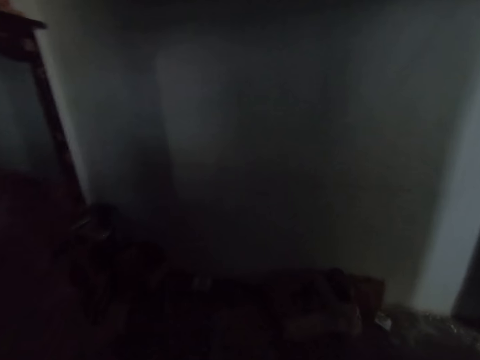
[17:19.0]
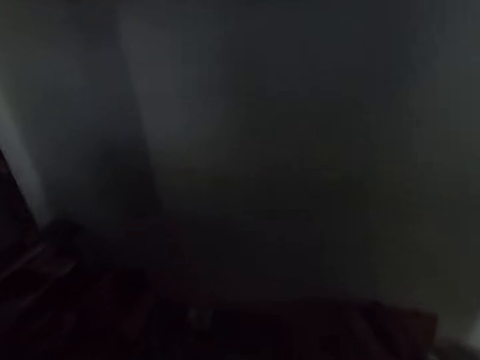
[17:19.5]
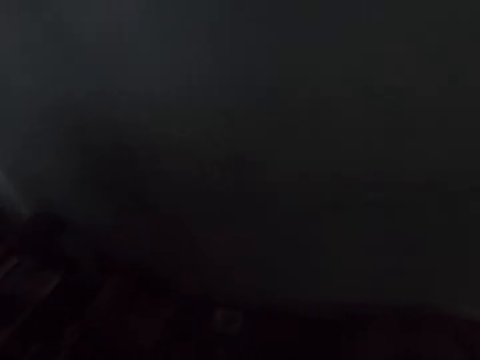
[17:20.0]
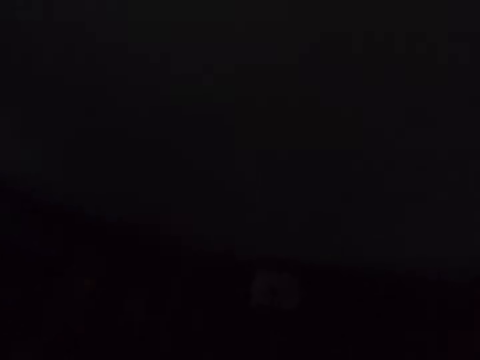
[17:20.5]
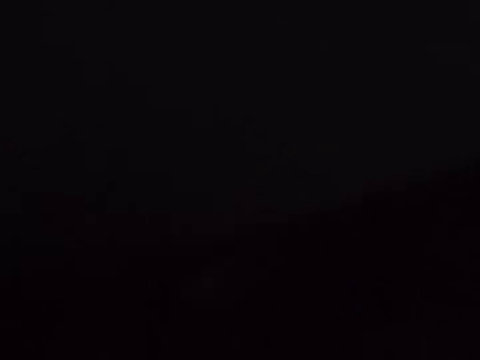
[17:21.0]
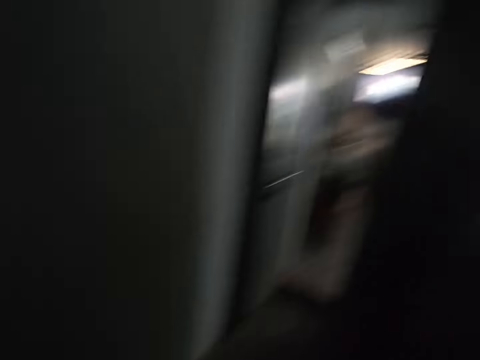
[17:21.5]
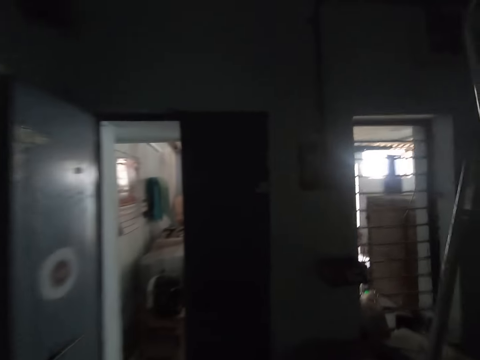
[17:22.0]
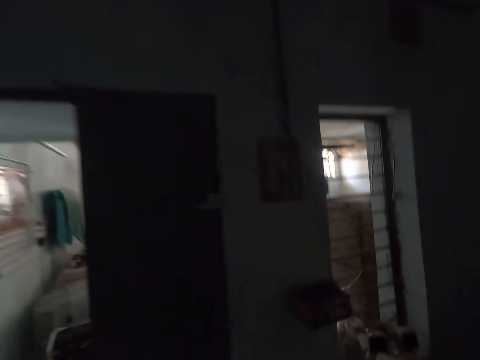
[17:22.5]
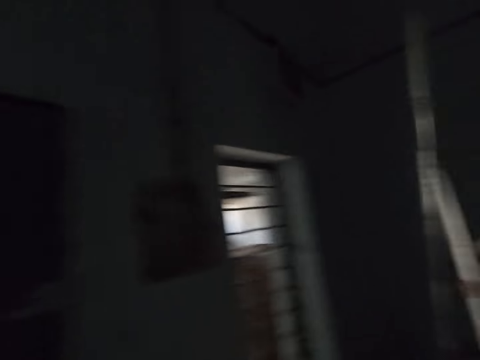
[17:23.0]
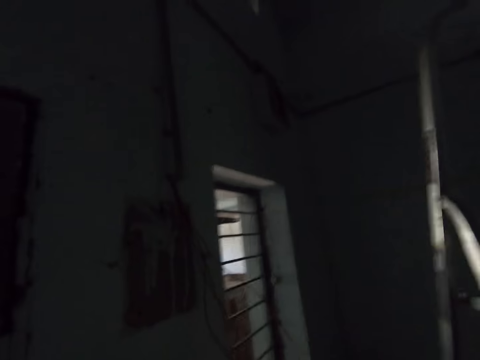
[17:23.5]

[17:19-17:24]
The camera wearer walks around. They interact with a person. They look around and walk around.

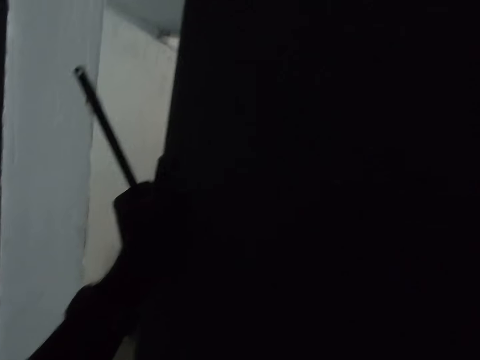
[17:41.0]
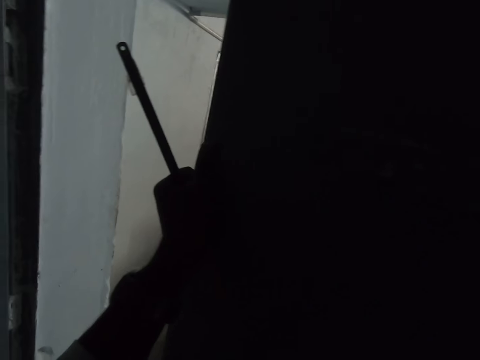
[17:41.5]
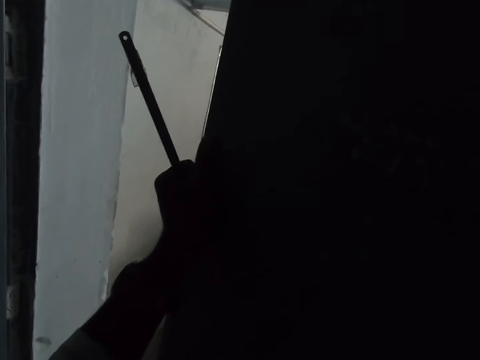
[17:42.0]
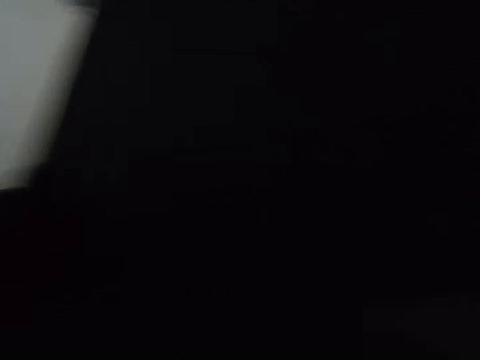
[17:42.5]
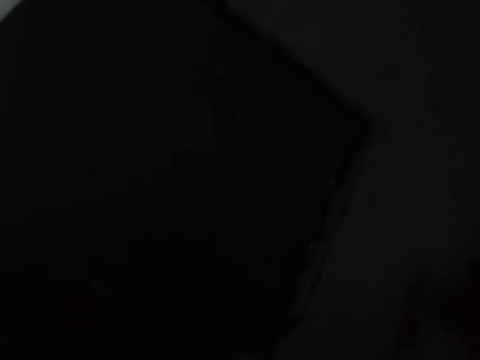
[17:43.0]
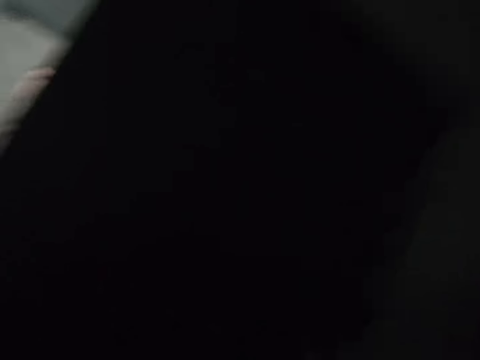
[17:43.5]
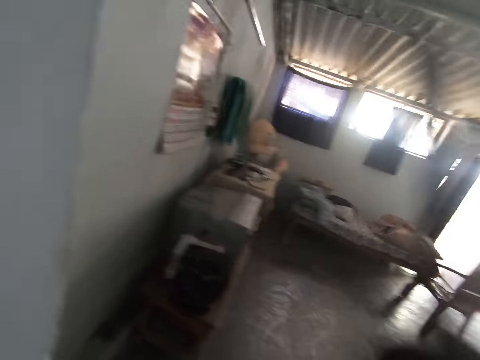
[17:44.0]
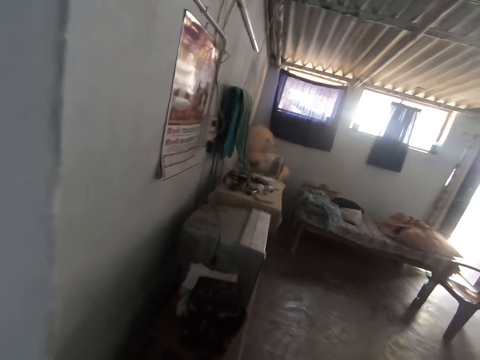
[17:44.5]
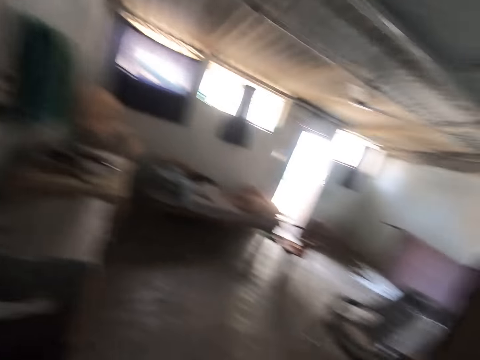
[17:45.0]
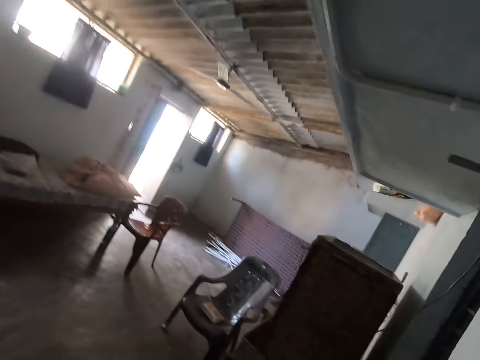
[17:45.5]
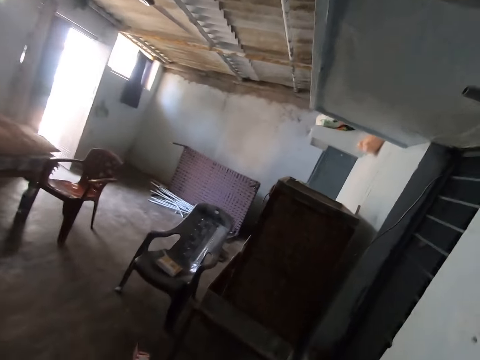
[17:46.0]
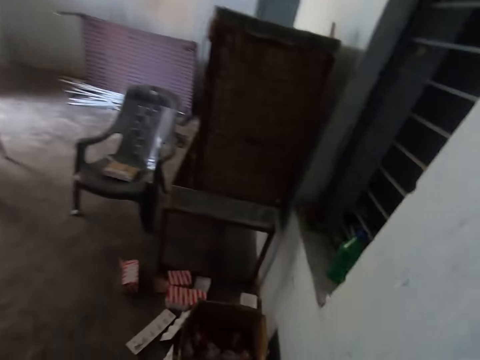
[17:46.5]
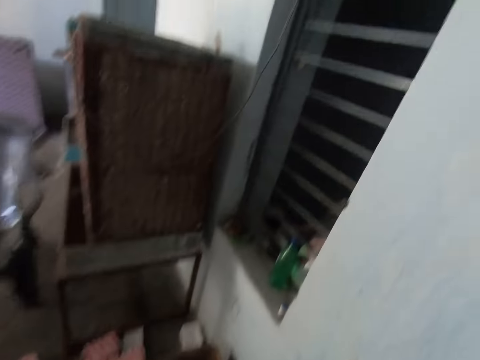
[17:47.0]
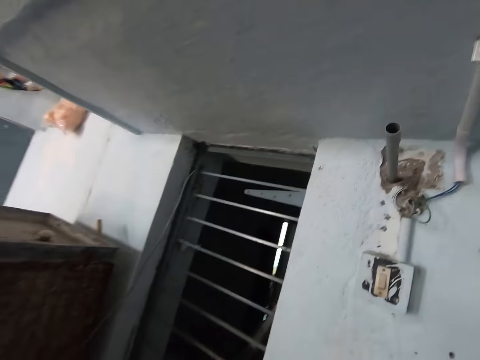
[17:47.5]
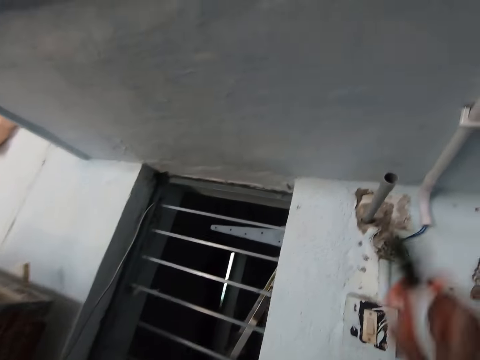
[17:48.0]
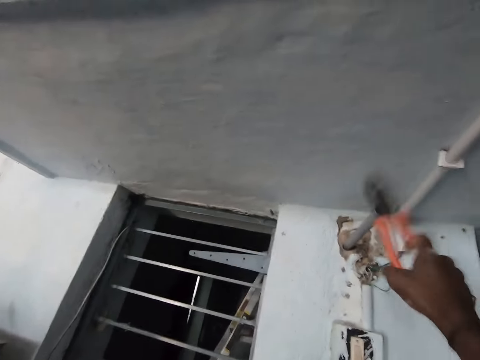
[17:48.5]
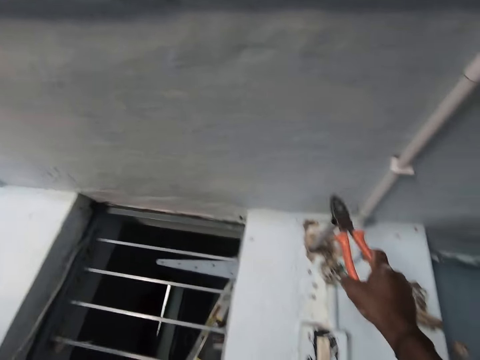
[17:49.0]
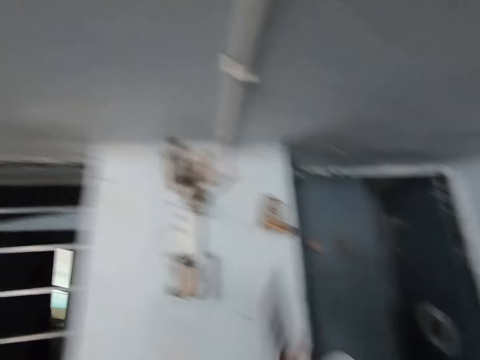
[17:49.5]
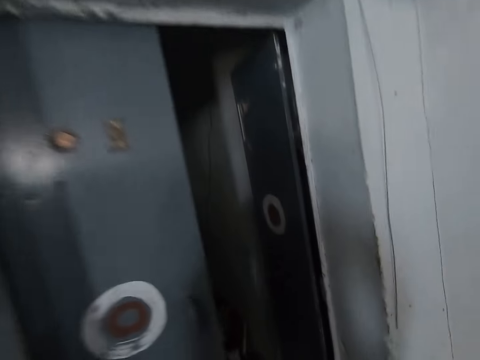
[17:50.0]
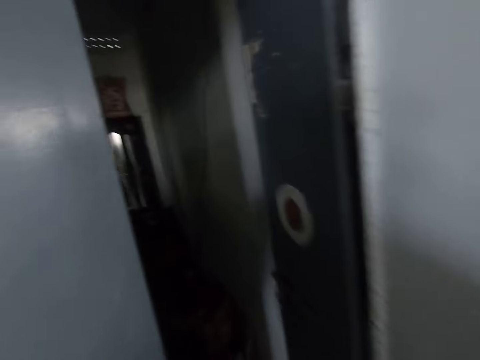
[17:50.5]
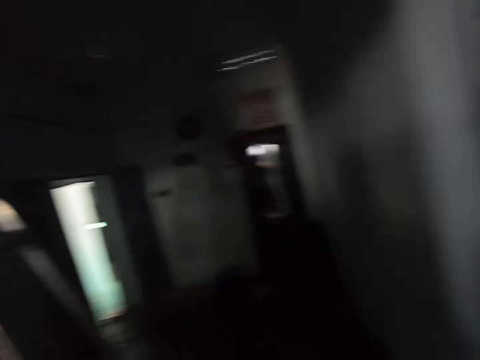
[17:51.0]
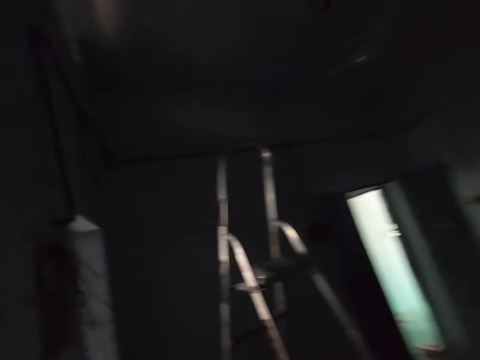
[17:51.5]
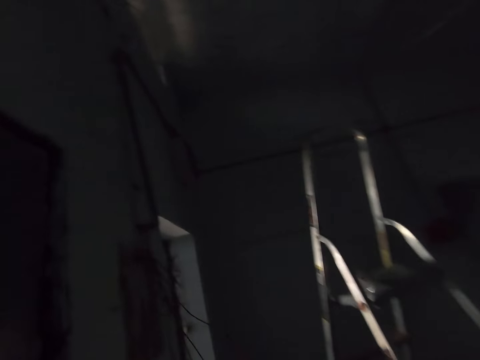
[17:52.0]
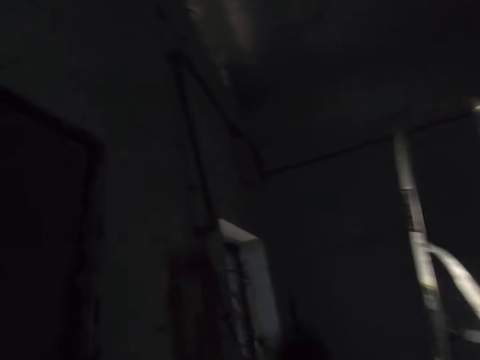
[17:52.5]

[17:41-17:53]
The camera wearer looks around. They walk in the room. They hit the tube with pliers. They walk in the room.

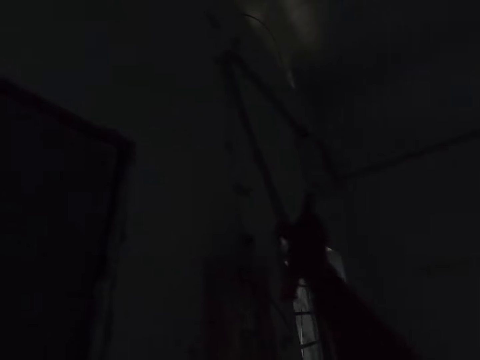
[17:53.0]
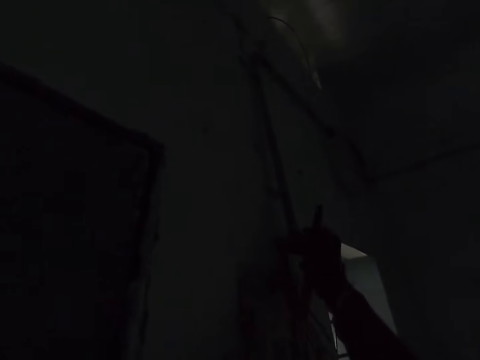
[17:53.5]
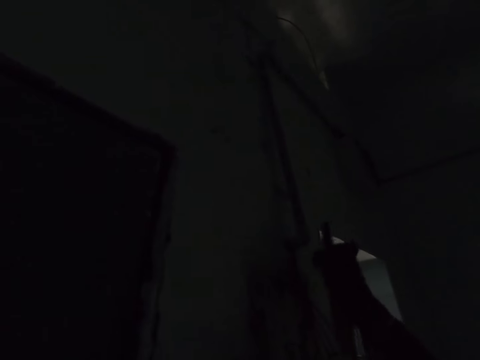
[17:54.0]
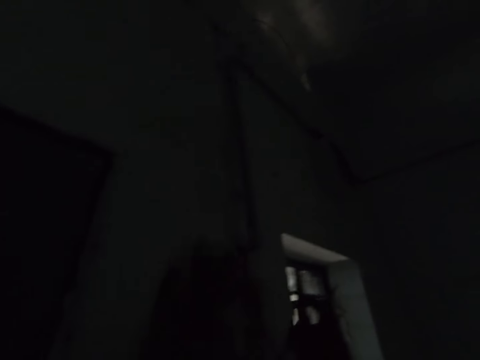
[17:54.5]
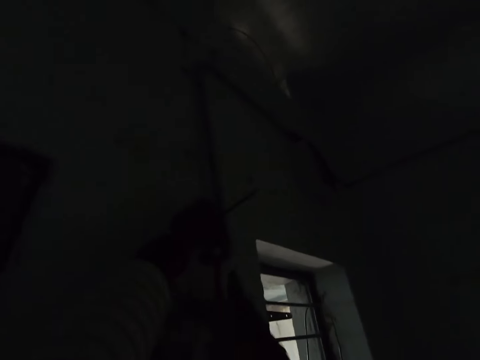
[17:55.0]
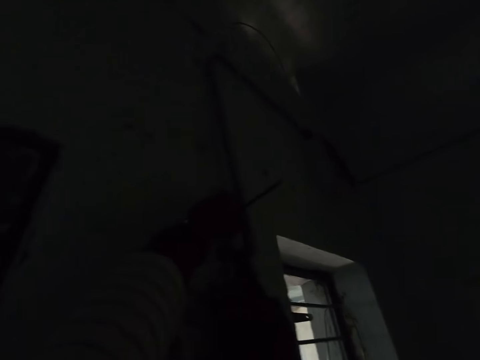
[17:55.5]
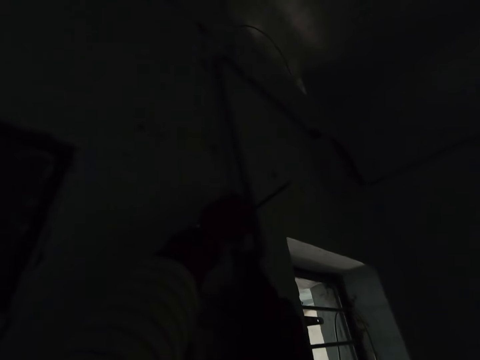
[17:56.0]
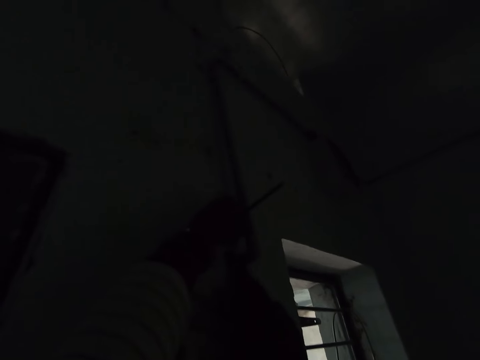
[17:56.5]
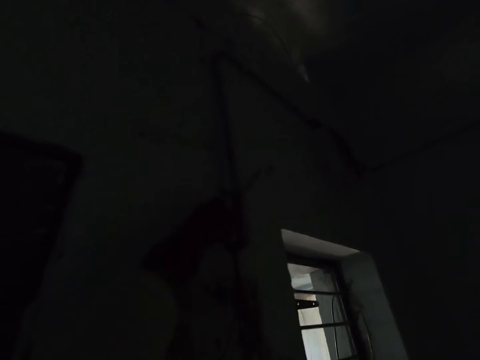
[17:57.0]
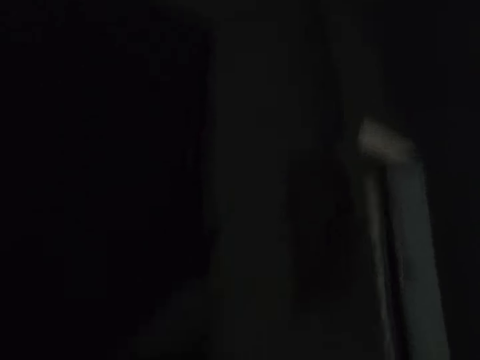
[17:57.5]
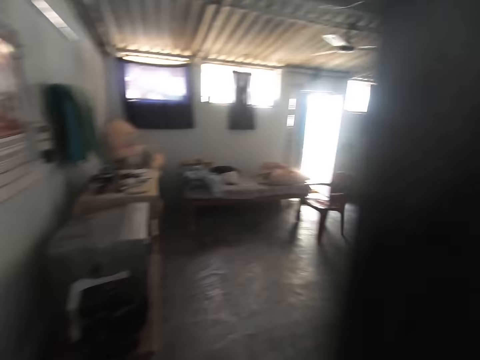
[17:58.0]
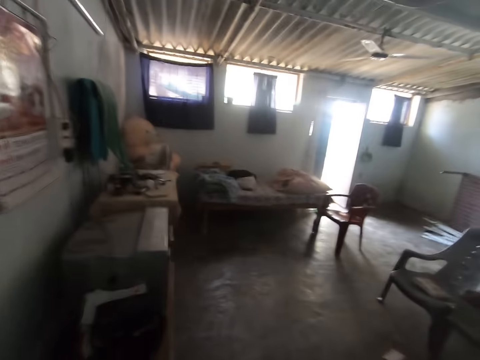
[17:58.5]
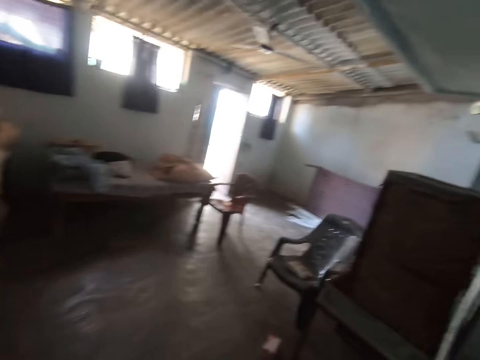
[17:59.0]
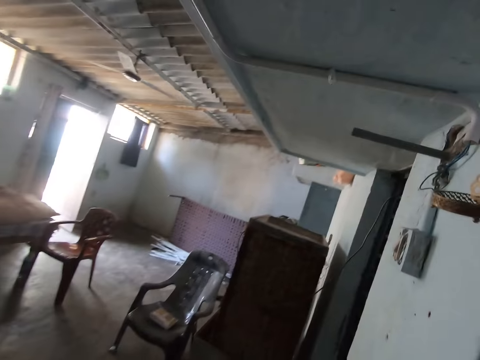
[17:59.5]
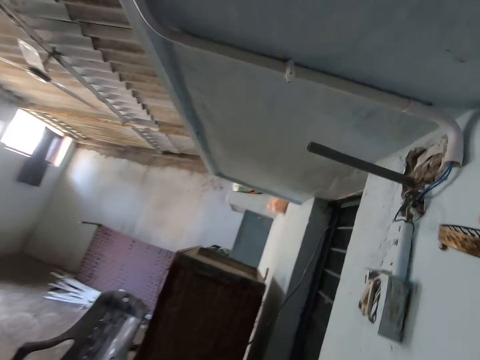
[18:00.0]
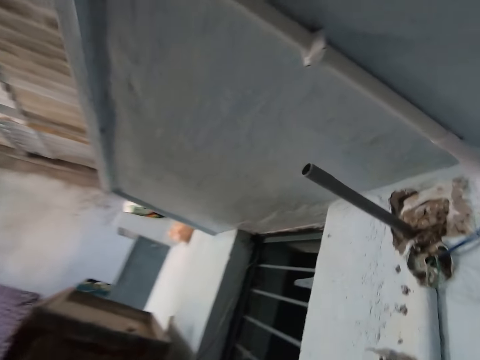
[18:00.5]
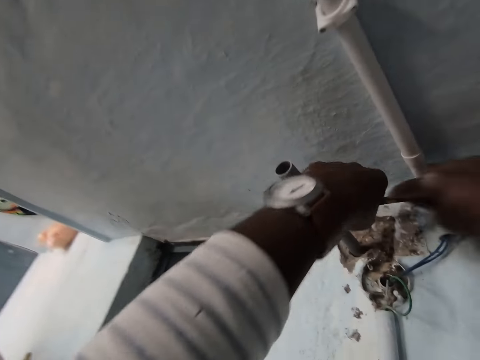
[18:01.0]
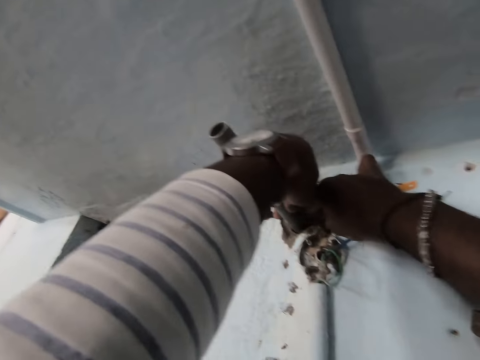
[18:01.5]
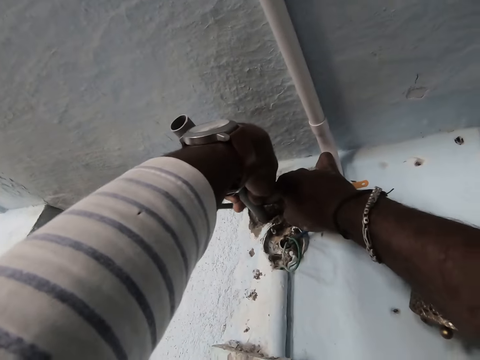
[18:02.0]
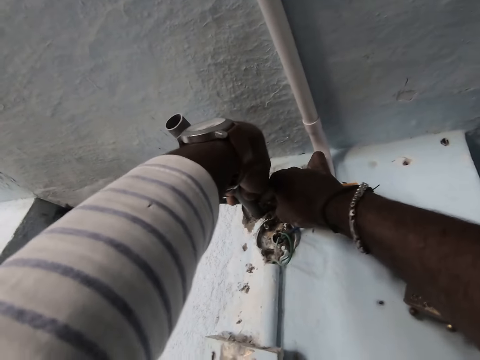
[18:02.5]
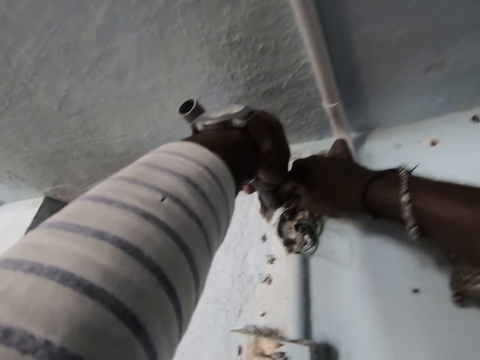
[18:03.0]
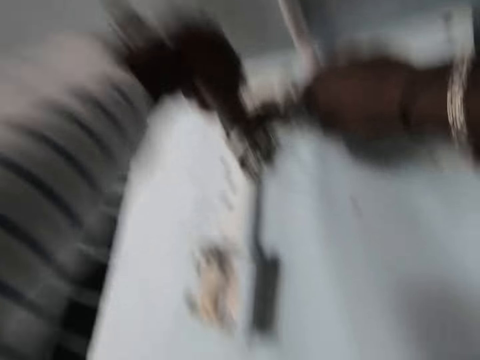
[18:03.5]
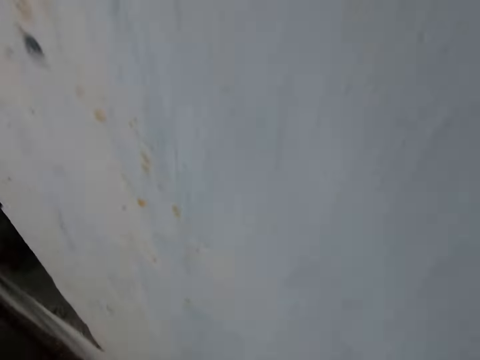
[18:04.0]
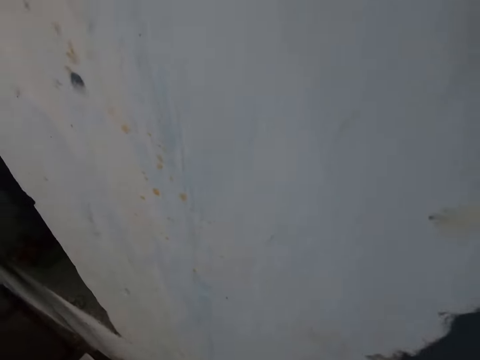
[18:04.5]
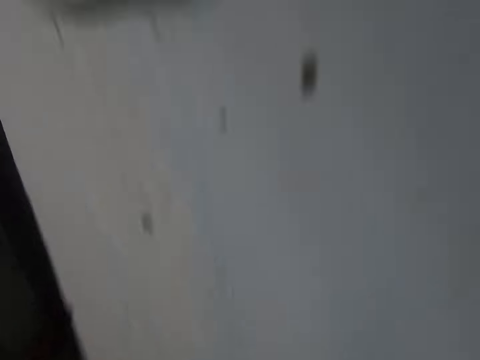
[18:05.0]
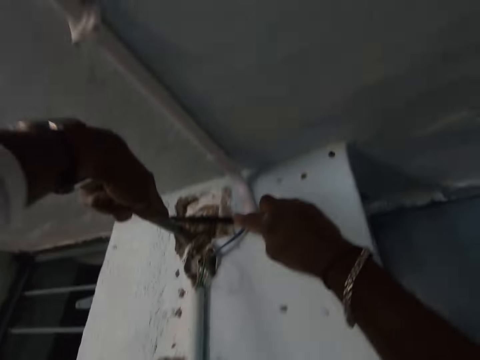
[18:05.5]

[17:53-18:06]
The camera wearer installs cables in the house. They pull a wire. They hit the conduit tube with pliers. They turn around. They walk in the room. They cut the pipe with a hacksaw blade. They pull a metal. They look around. They look down.
